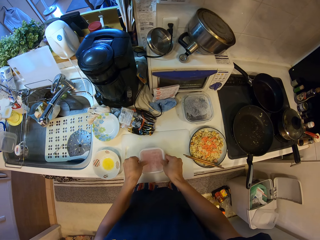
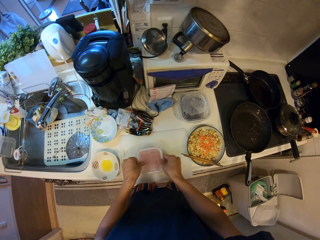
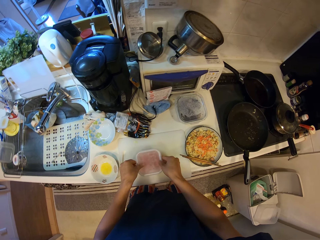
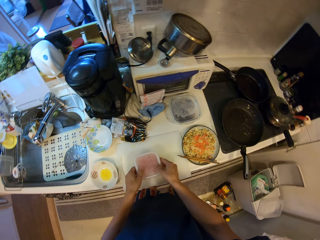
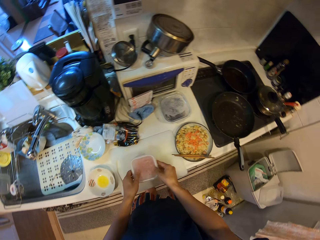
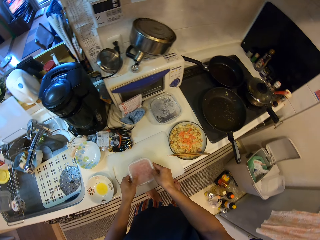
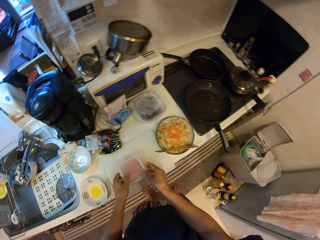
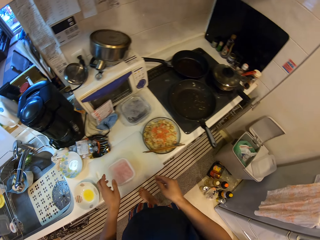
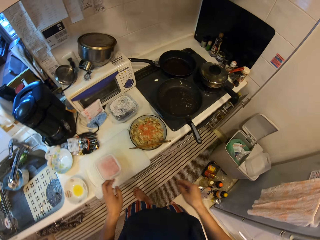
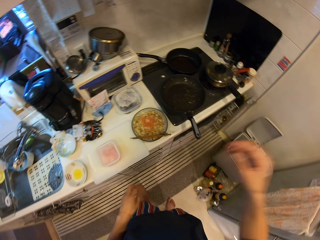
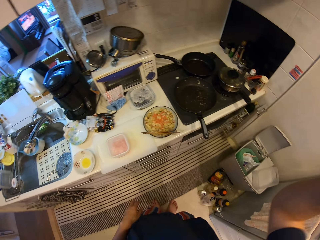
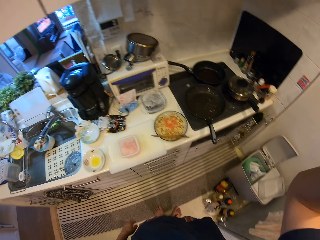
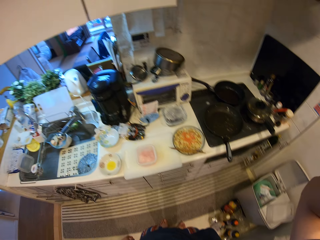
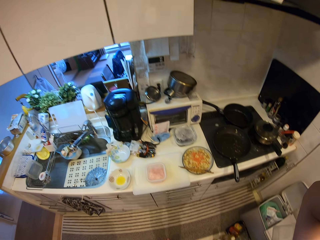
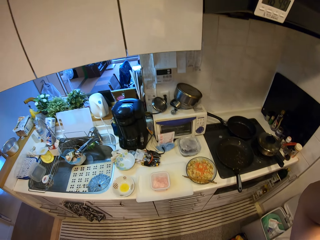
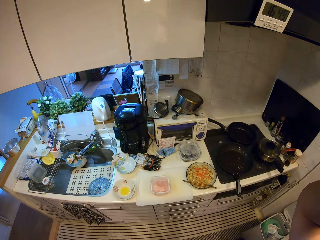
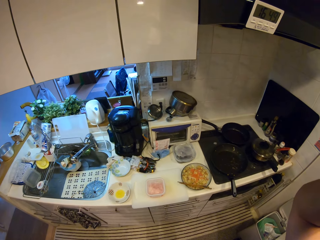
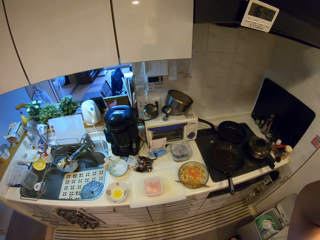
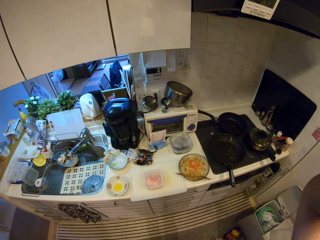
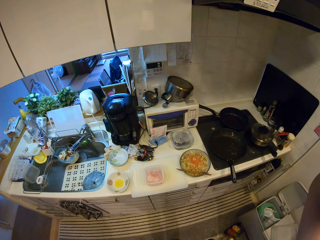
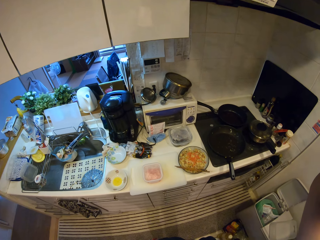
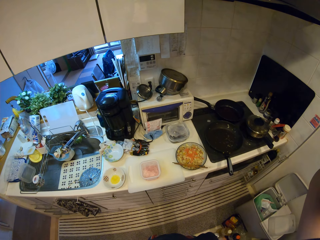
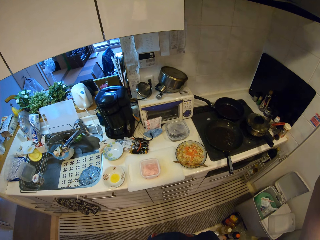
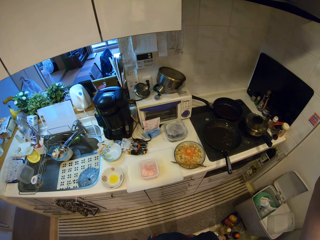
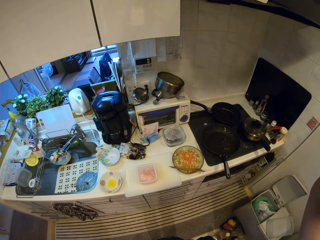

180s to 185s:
The camera wearer lifts the dish. They step back. They lift their hands up and put the dish down. They look around.
